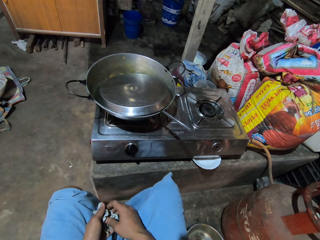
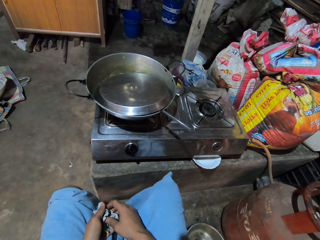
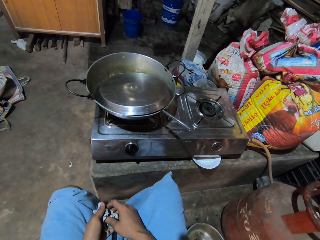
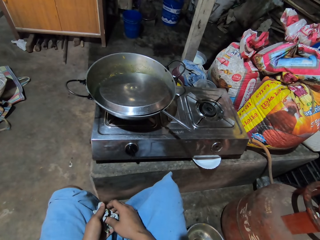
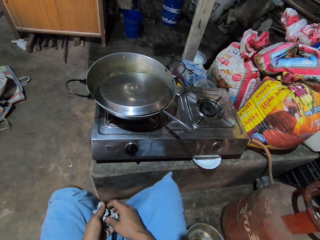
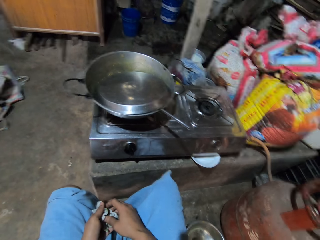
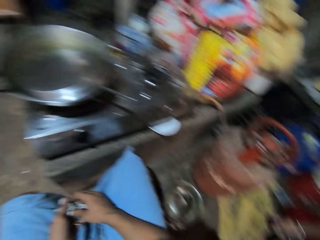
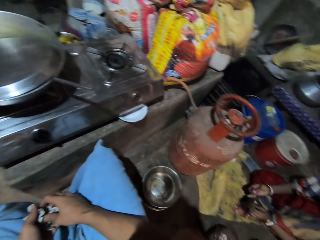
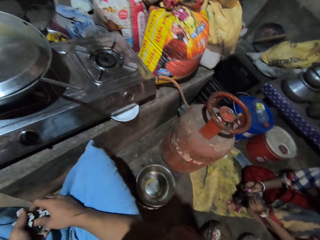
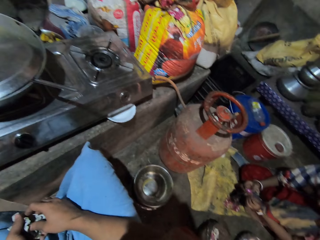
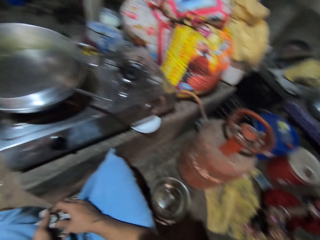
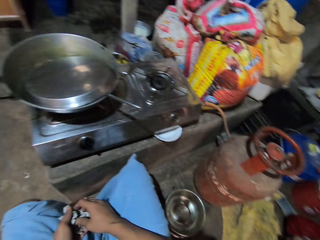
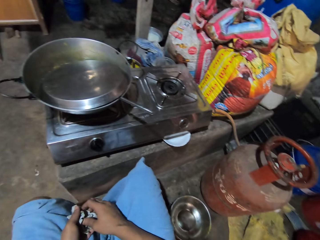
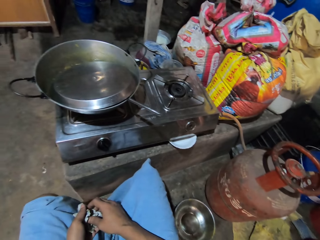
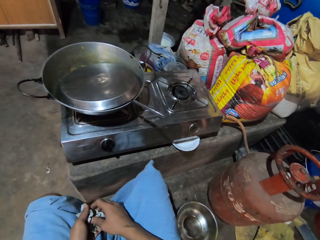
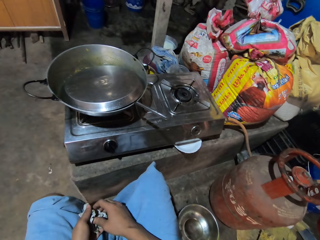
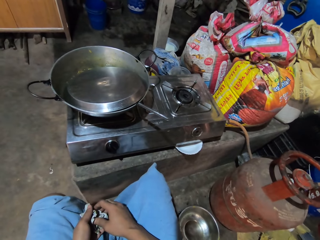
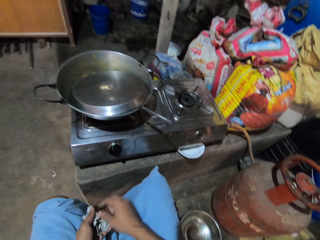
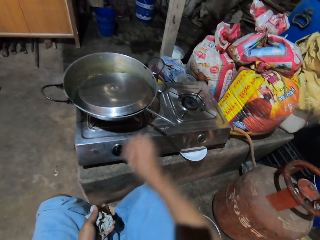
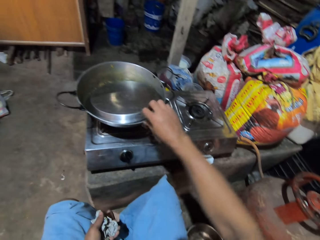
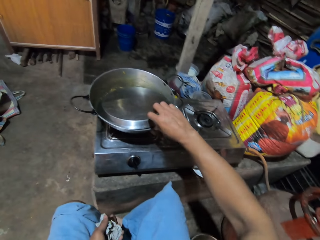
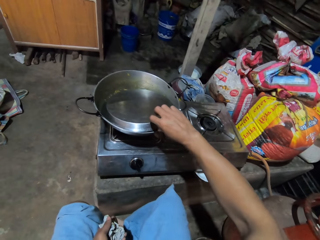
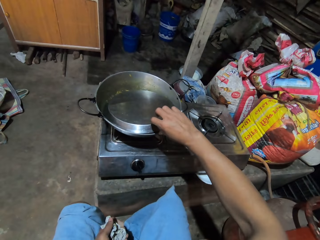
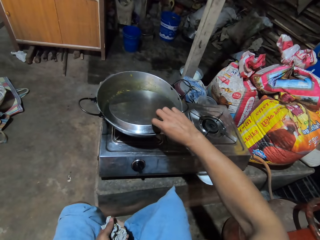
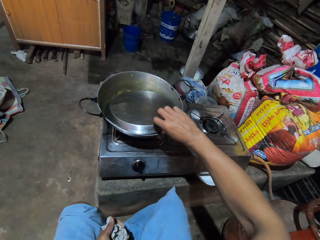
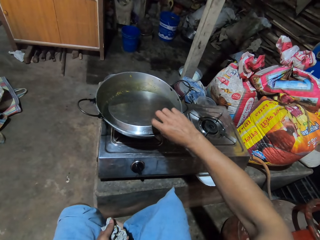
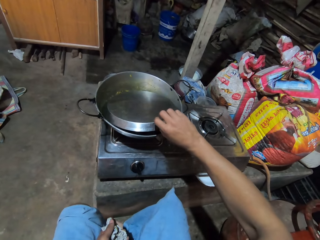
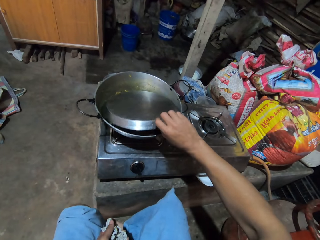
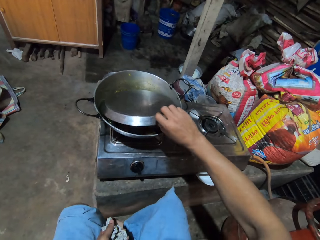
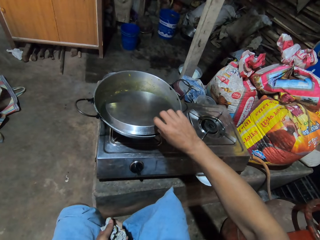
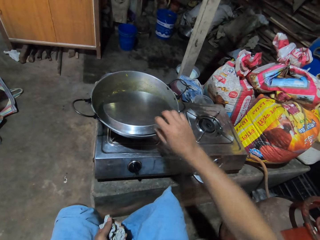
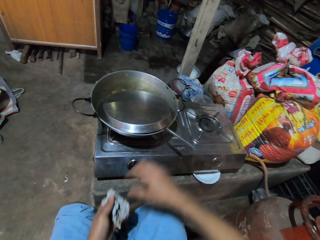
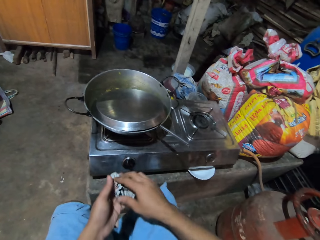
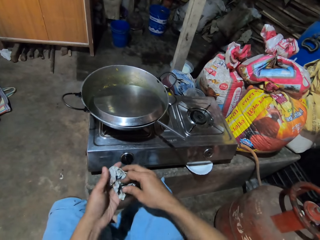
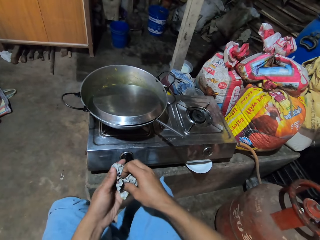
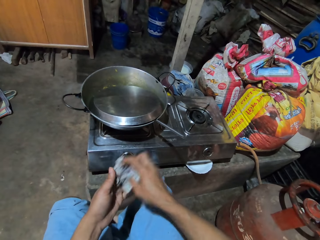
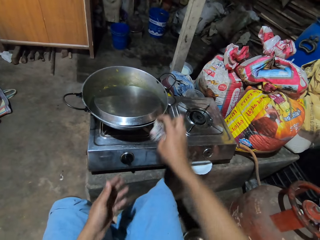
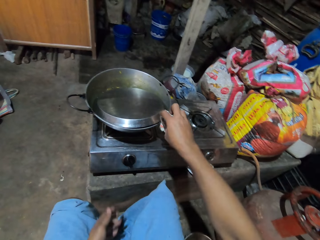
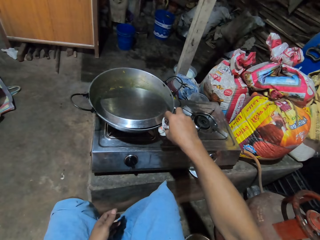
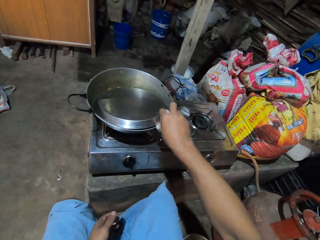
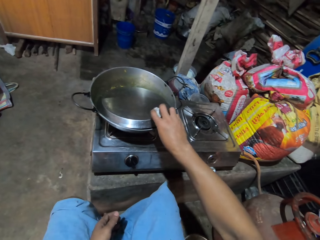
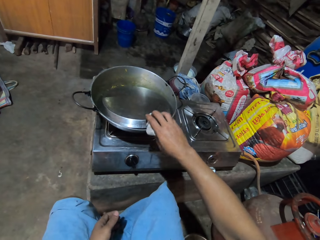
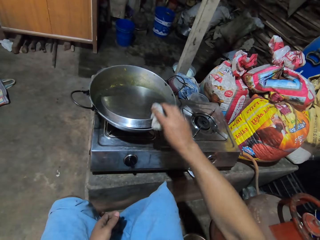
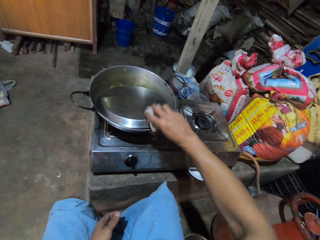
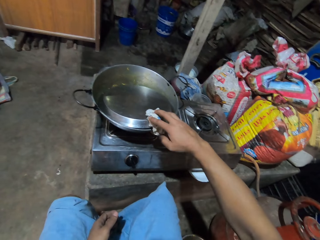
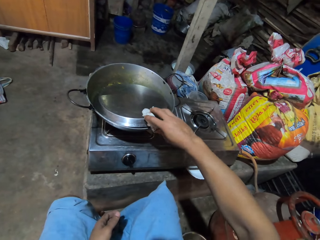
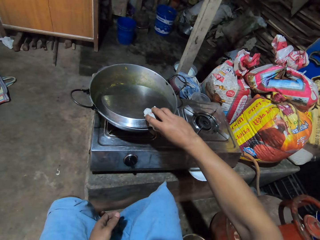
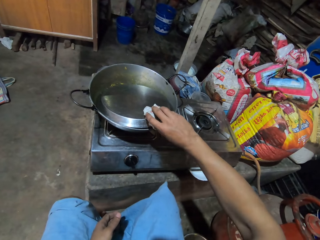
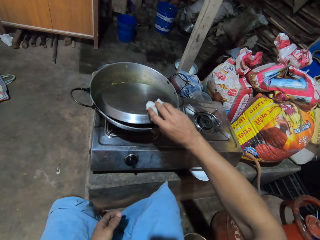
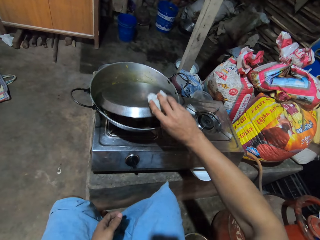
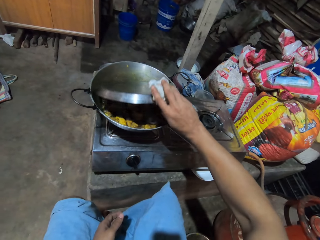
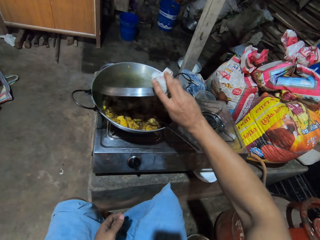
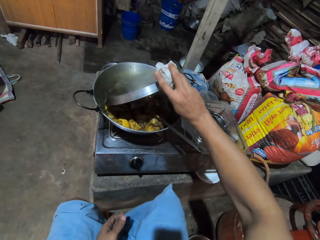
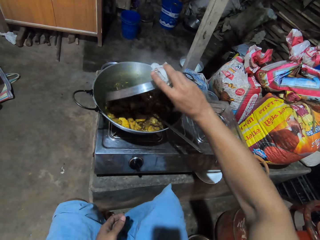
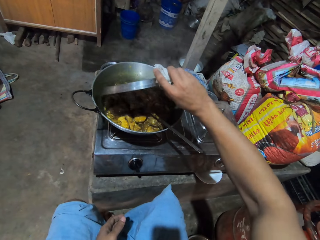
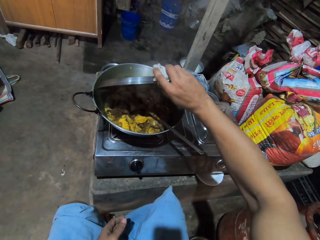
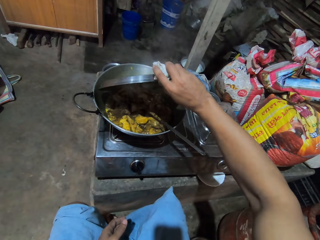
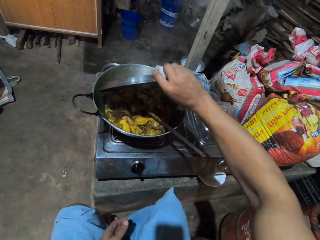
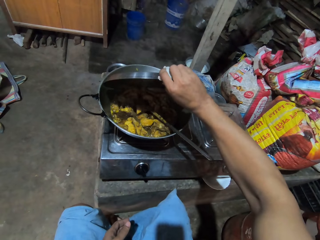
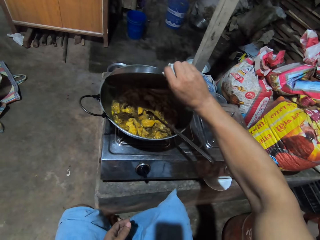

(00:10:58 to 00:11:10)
A person holds something in the hand. The camera wearer touches the lid of the pan. They take the cooking pot lid. They take the cloth. They lift the cooking pot lid with the cloth.

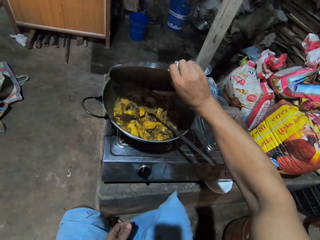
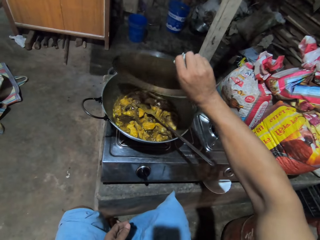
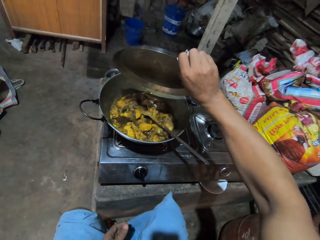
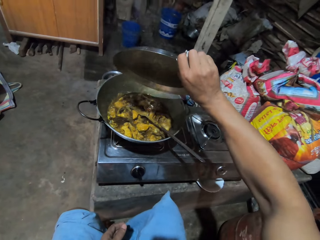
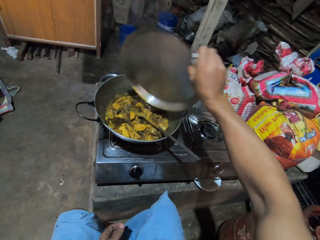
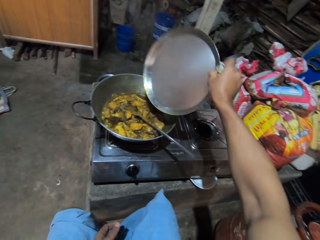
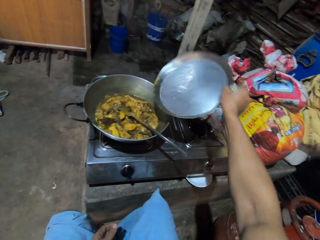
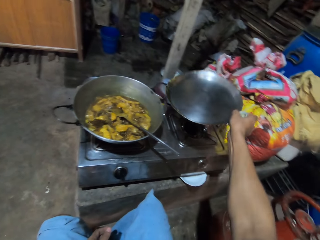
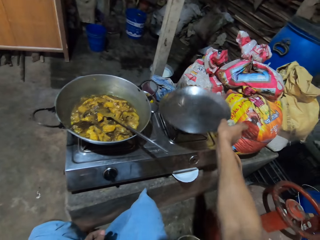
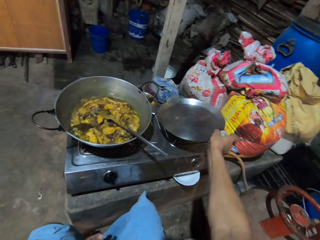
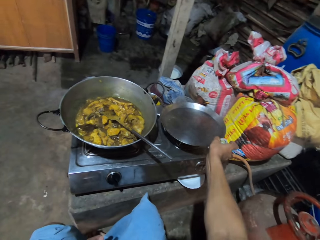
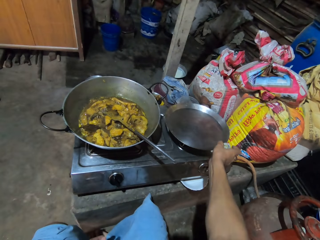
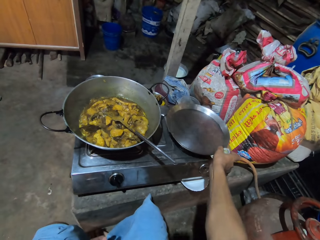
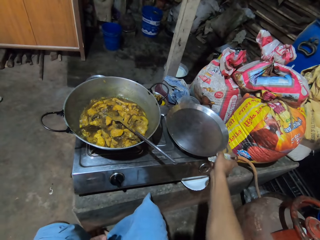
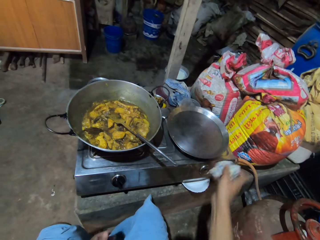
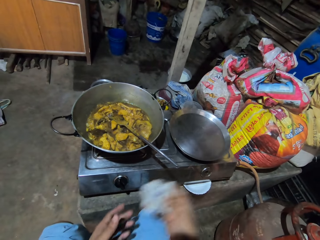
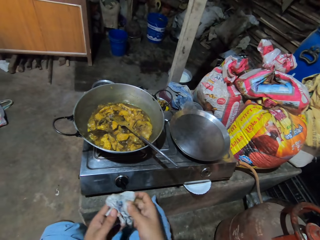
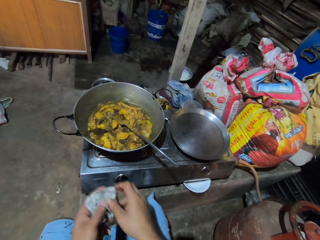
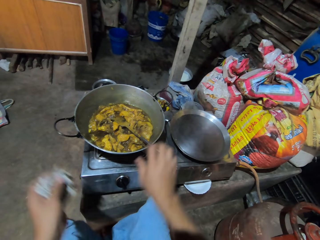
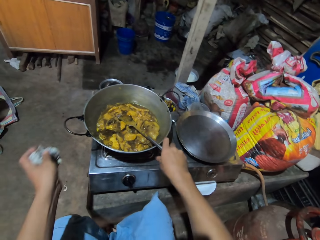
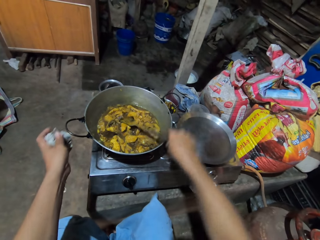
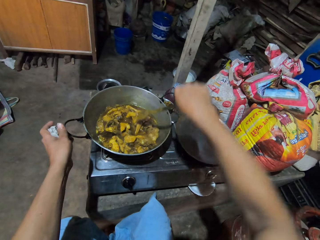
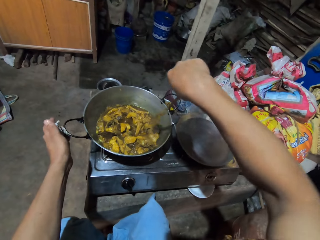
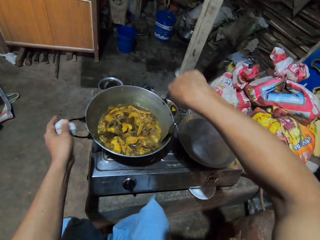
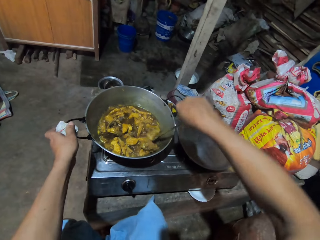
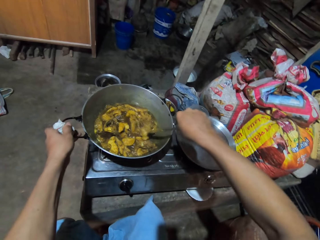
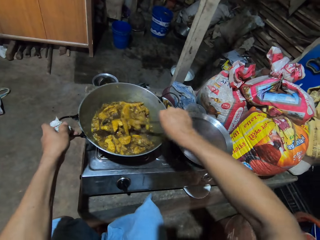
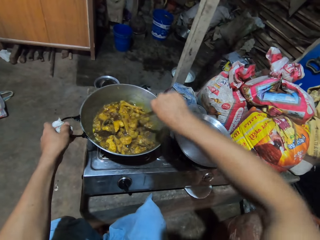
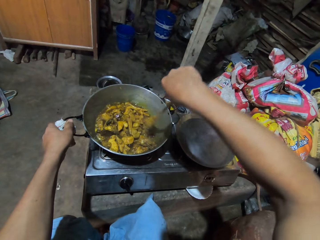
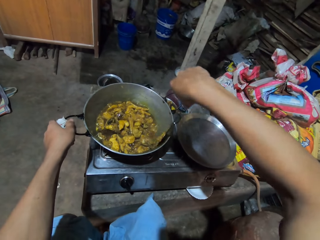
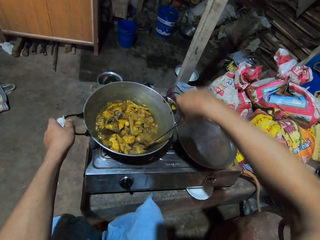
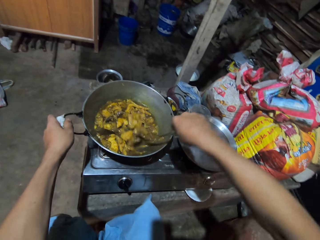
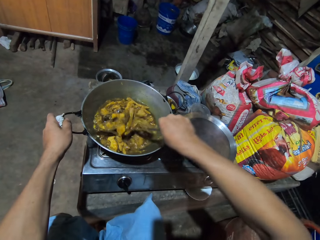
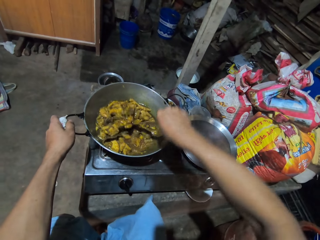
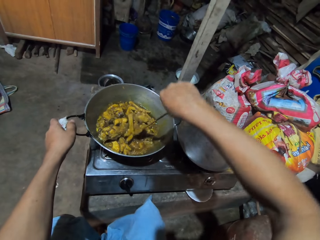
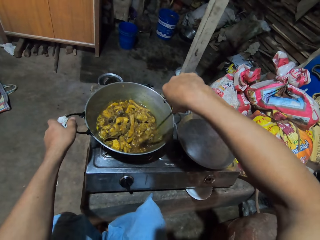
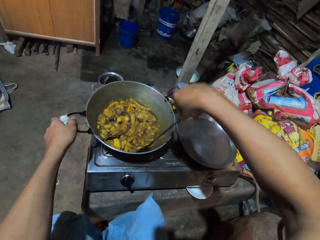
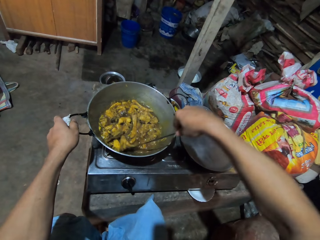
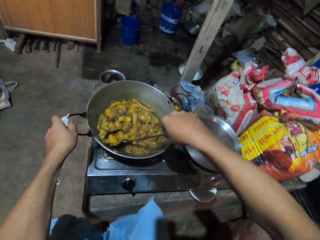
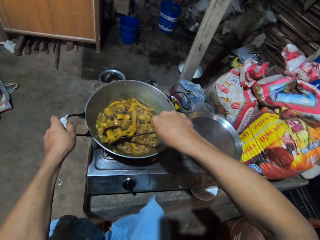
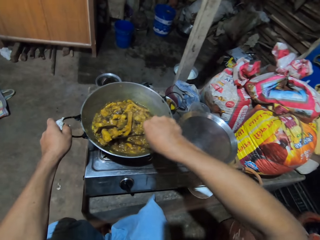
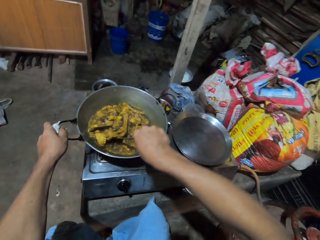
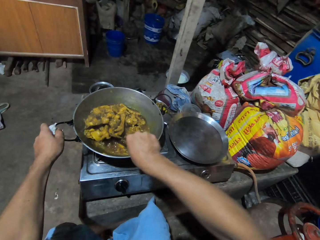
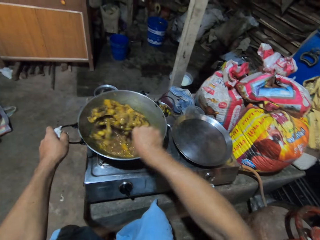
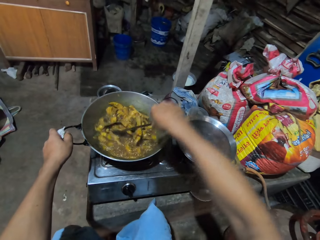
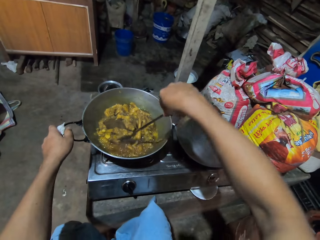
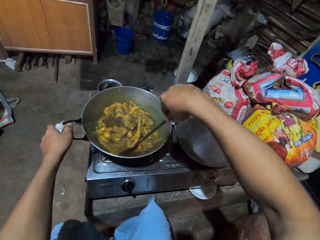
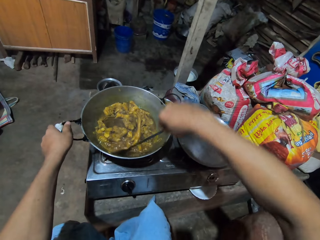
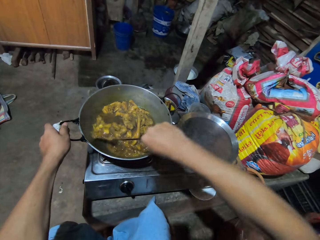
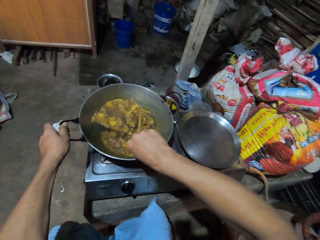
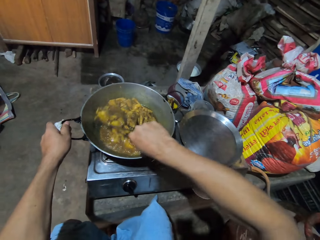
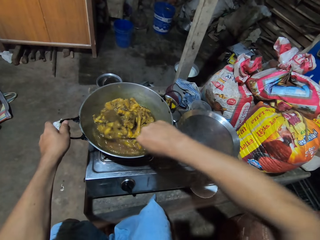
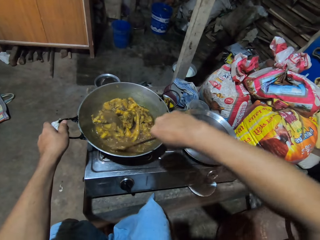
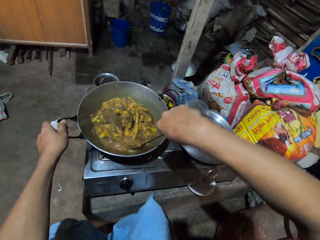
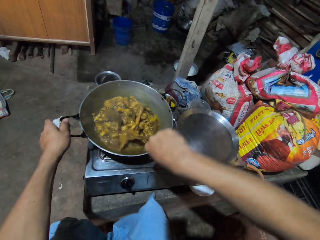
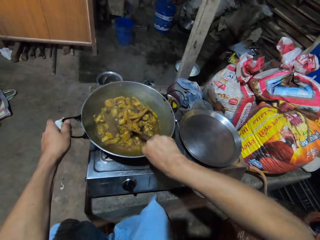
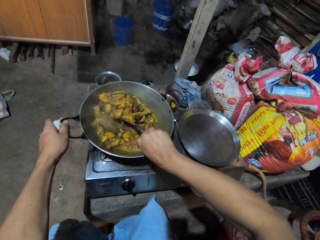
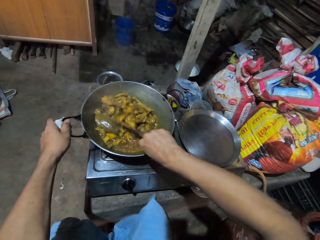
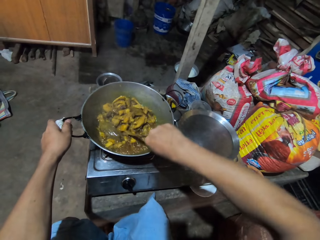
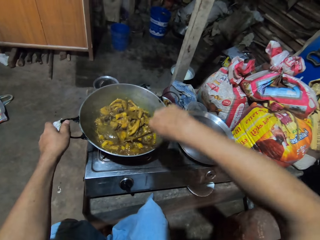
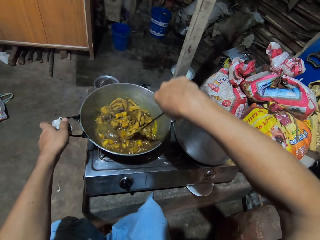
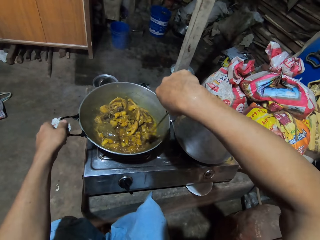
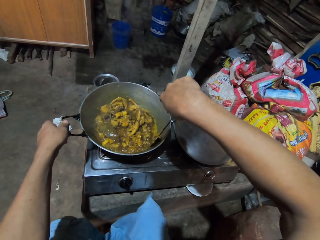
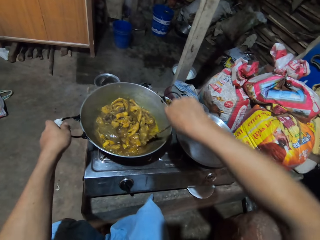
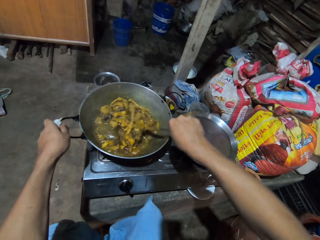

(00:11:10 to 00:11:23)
The camera wearer puts the cooking pot lid down. They take the cloth. They support the cooking pot with the hand with the cloth. They stir the chicken in the pan with the spoon. They move the hand on the cloth on the handle.
